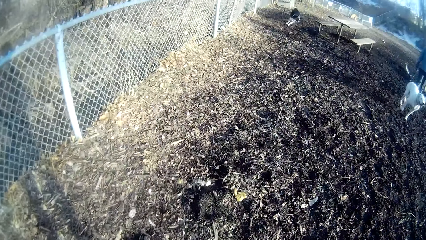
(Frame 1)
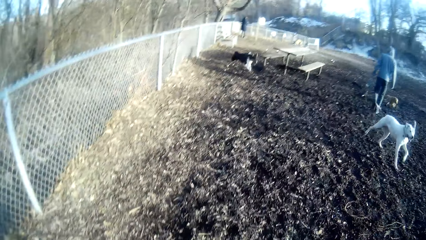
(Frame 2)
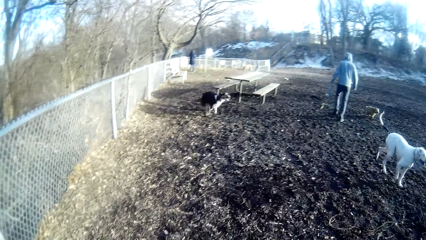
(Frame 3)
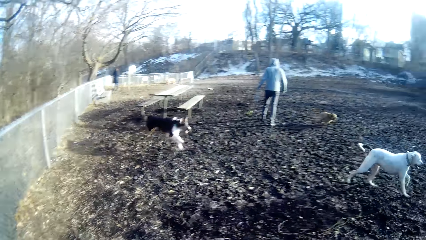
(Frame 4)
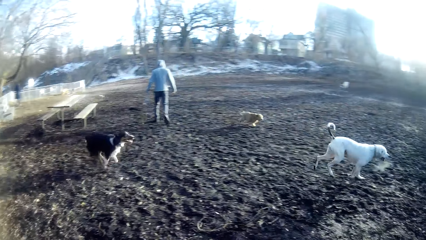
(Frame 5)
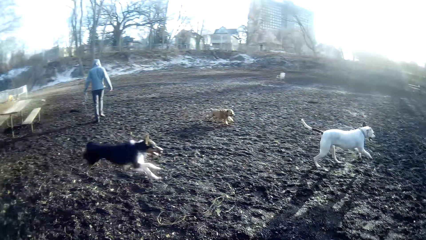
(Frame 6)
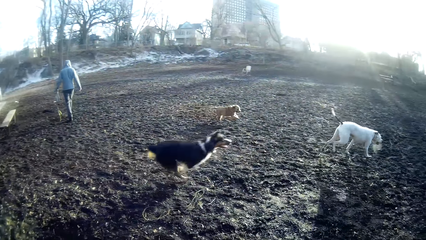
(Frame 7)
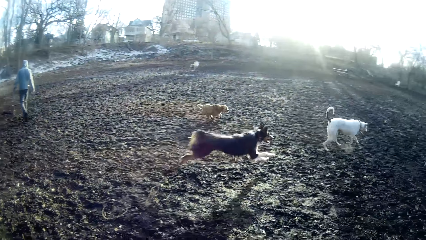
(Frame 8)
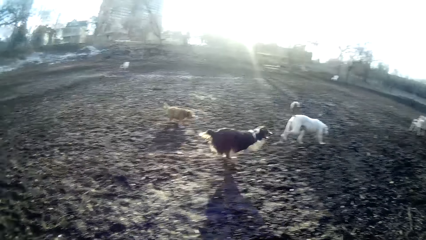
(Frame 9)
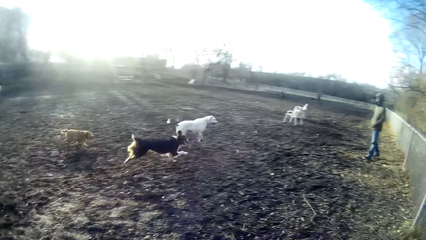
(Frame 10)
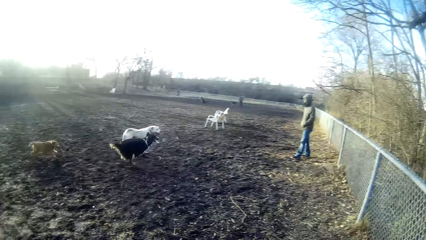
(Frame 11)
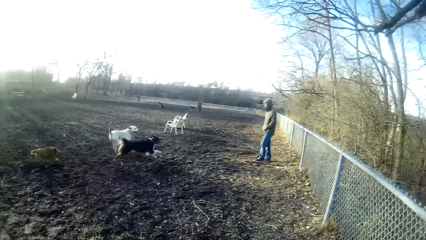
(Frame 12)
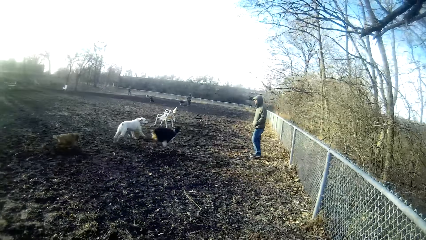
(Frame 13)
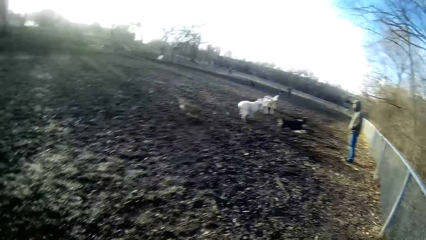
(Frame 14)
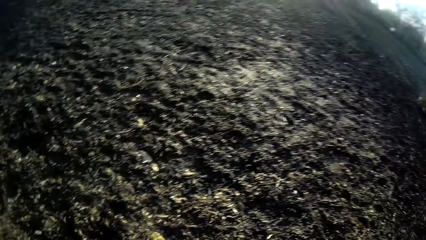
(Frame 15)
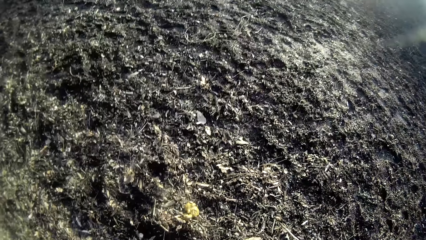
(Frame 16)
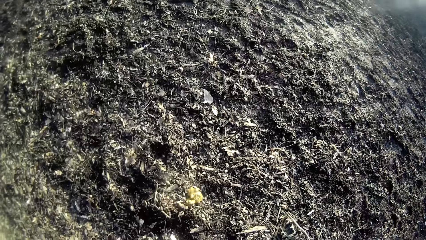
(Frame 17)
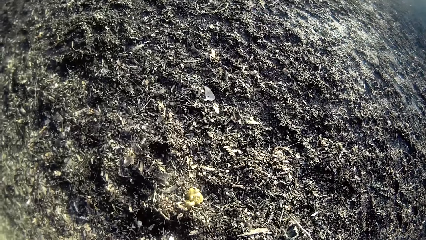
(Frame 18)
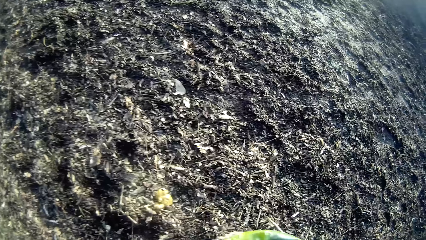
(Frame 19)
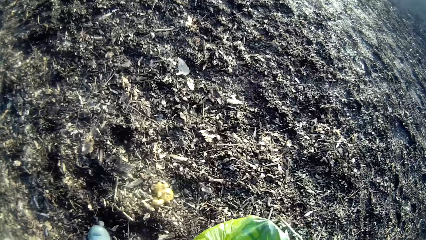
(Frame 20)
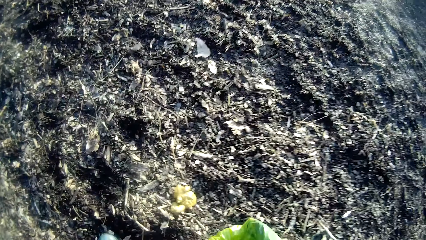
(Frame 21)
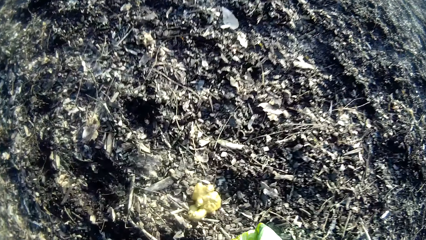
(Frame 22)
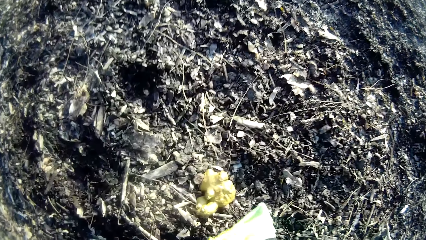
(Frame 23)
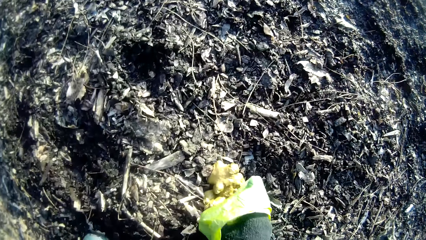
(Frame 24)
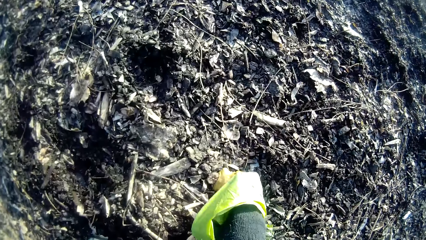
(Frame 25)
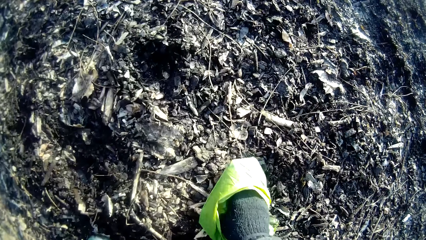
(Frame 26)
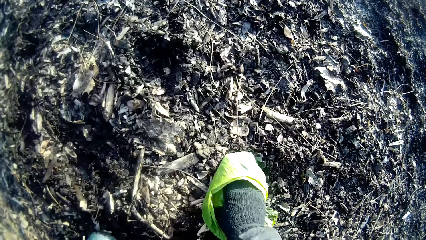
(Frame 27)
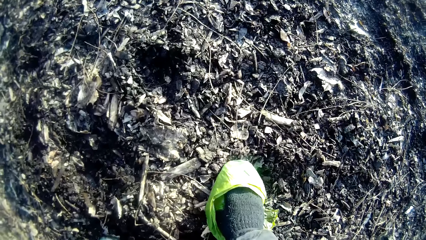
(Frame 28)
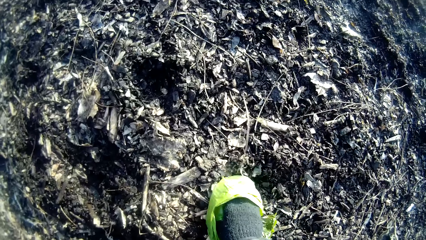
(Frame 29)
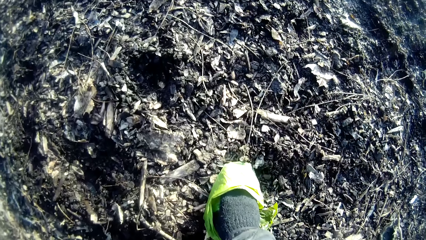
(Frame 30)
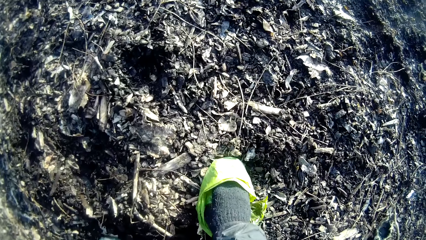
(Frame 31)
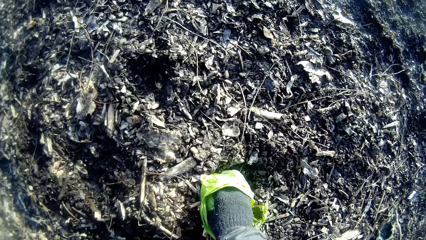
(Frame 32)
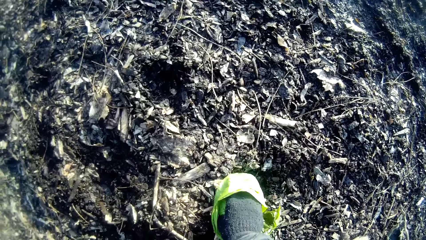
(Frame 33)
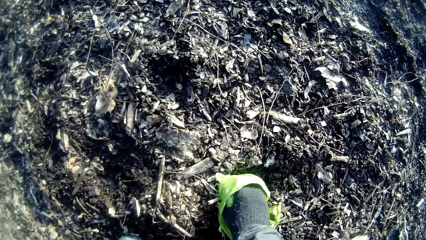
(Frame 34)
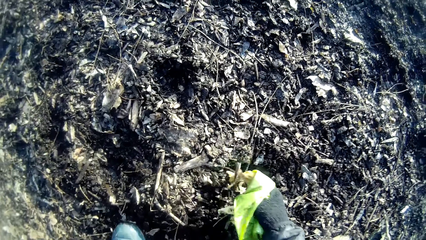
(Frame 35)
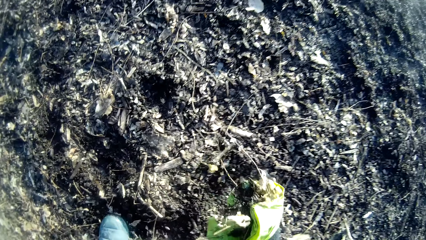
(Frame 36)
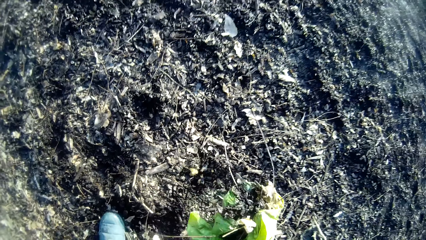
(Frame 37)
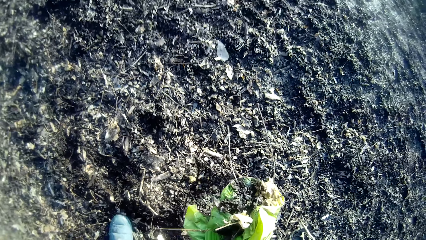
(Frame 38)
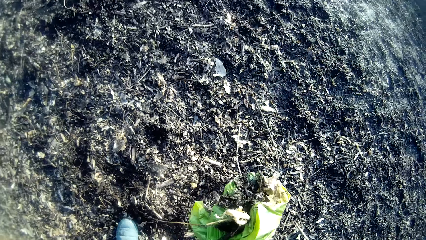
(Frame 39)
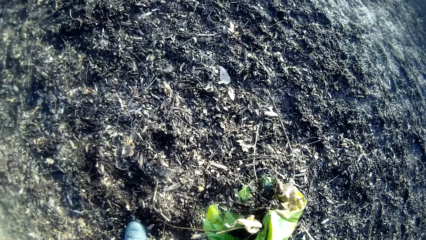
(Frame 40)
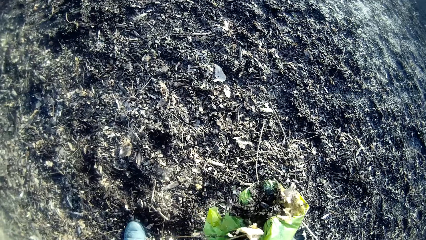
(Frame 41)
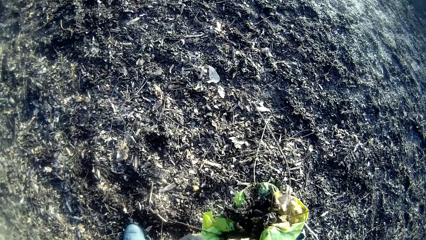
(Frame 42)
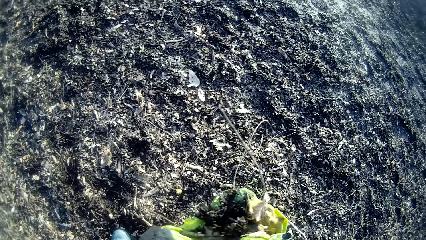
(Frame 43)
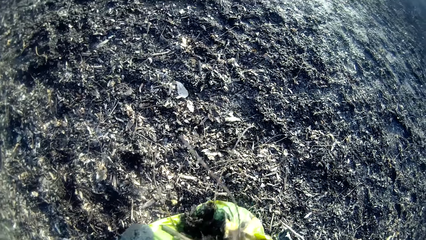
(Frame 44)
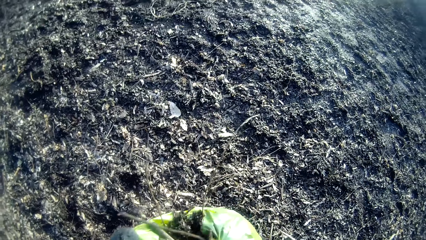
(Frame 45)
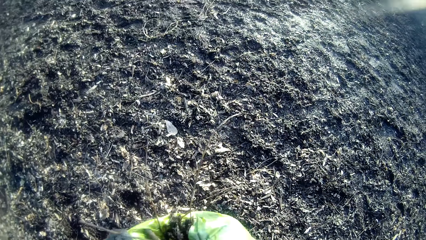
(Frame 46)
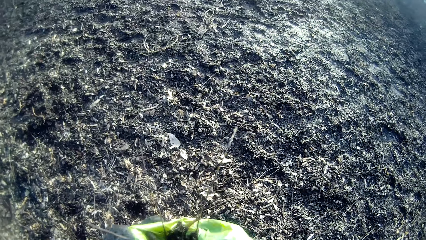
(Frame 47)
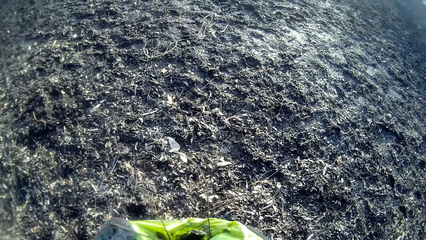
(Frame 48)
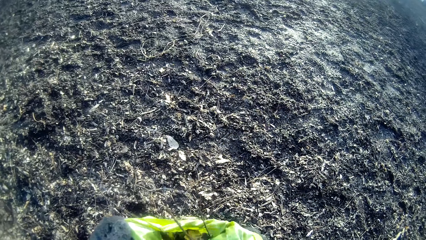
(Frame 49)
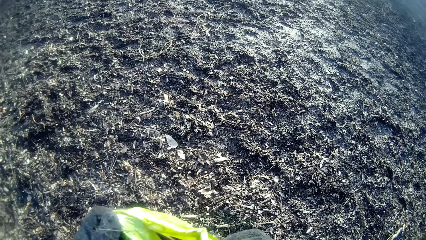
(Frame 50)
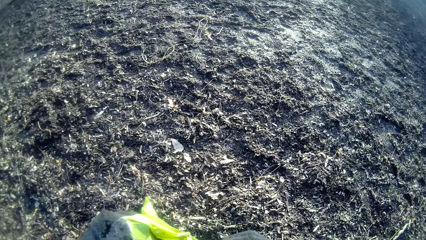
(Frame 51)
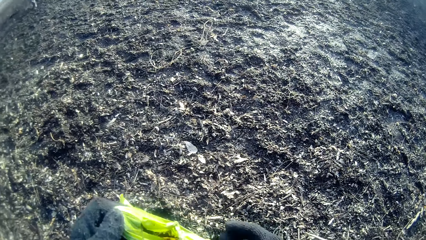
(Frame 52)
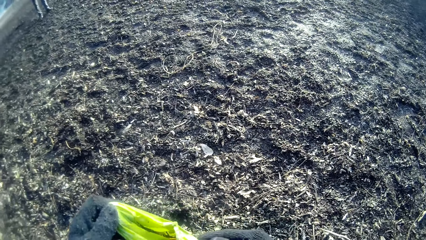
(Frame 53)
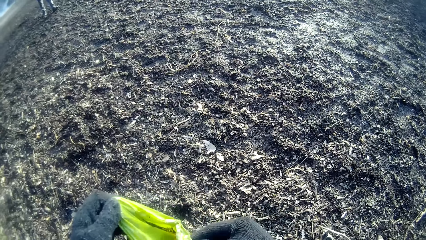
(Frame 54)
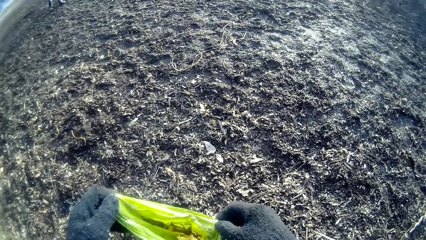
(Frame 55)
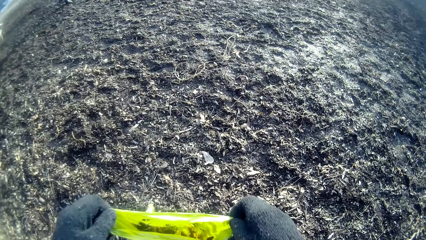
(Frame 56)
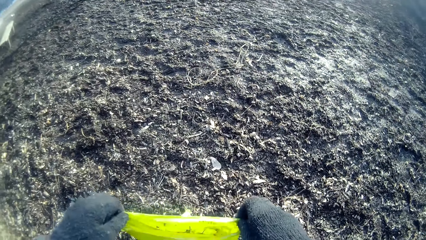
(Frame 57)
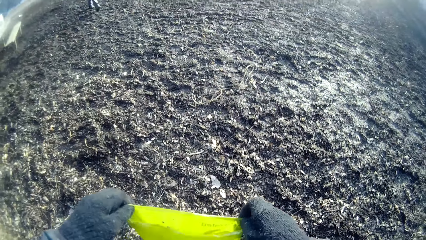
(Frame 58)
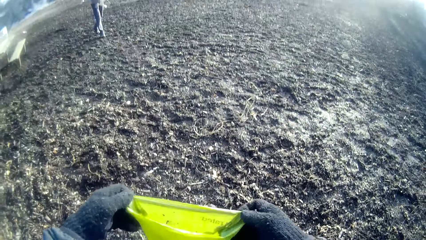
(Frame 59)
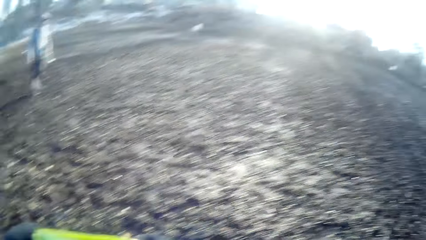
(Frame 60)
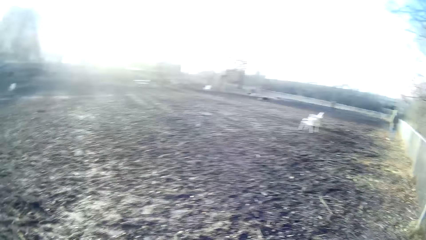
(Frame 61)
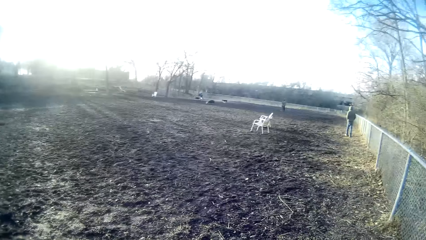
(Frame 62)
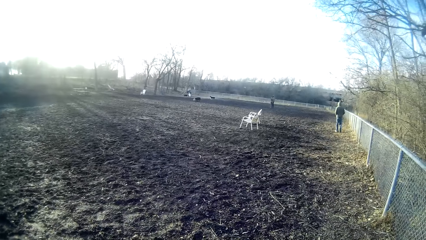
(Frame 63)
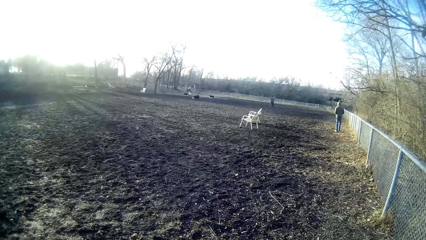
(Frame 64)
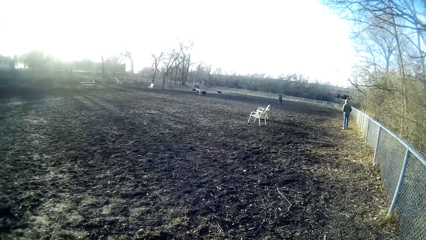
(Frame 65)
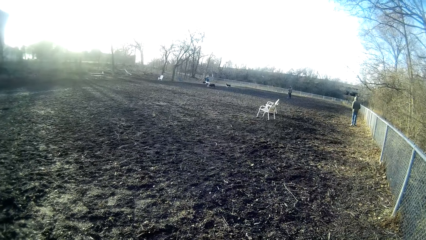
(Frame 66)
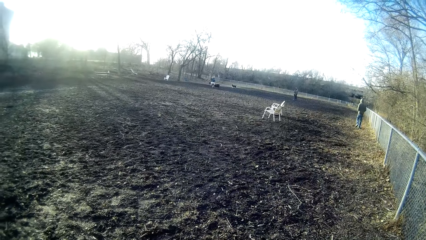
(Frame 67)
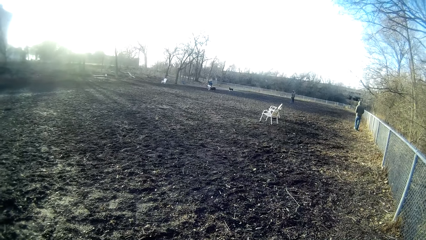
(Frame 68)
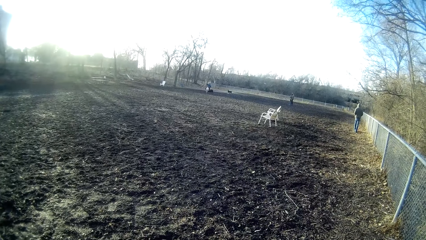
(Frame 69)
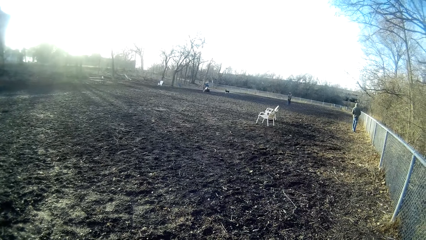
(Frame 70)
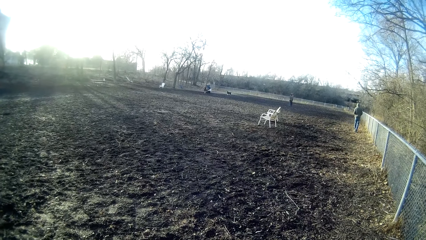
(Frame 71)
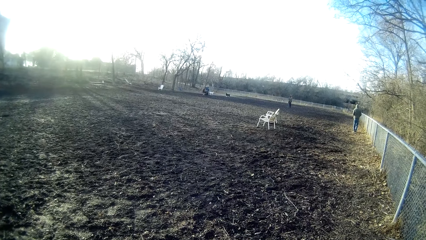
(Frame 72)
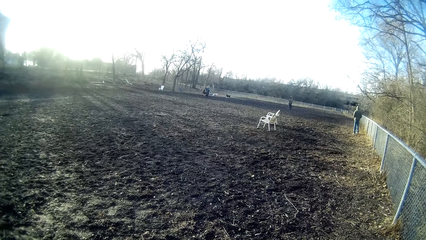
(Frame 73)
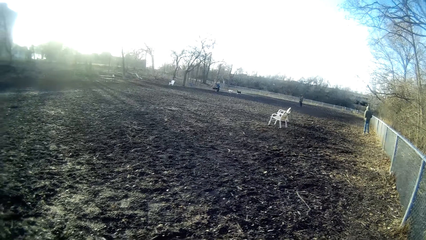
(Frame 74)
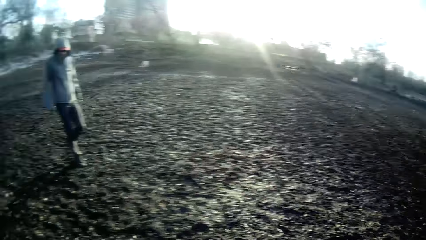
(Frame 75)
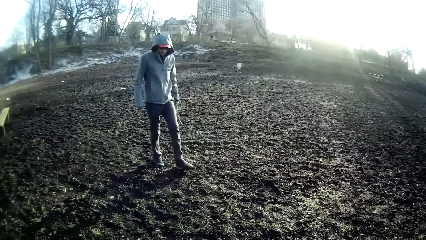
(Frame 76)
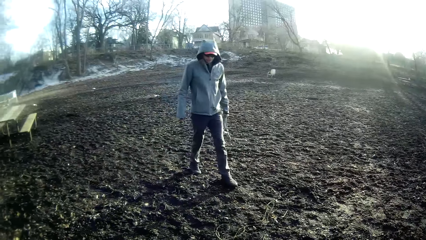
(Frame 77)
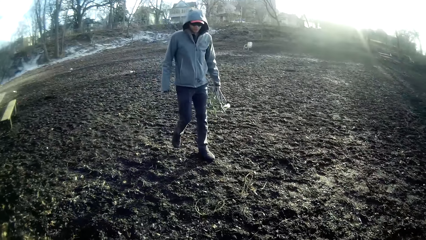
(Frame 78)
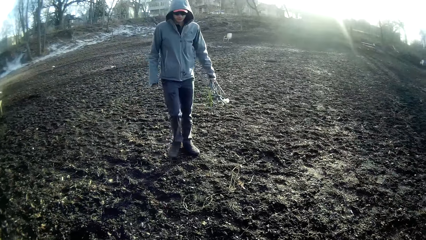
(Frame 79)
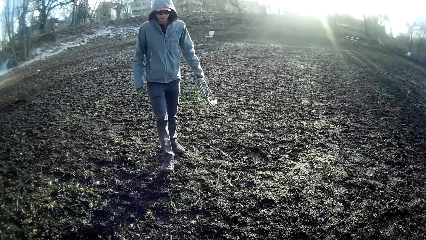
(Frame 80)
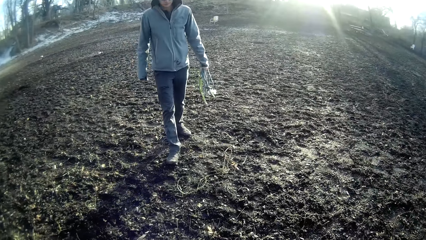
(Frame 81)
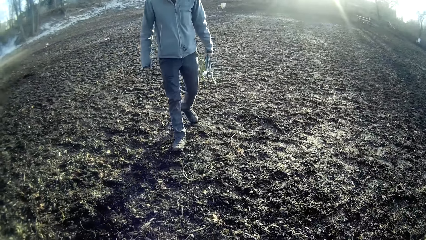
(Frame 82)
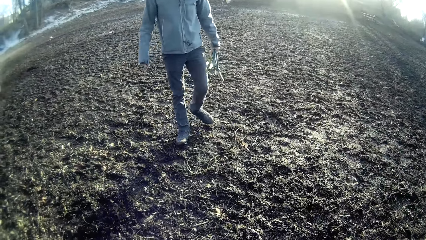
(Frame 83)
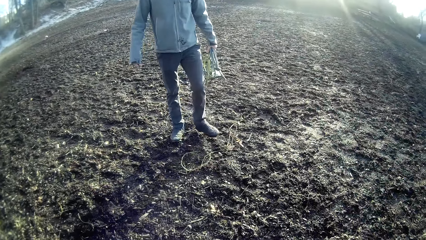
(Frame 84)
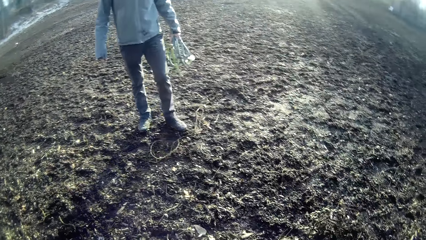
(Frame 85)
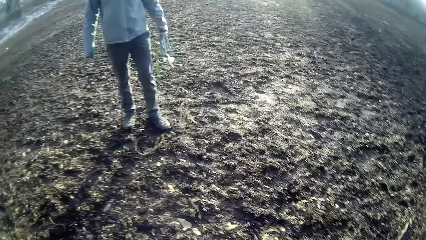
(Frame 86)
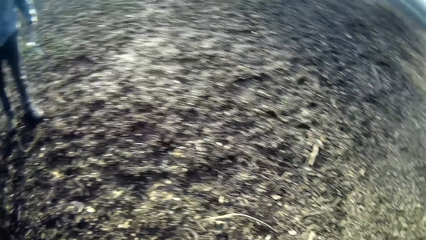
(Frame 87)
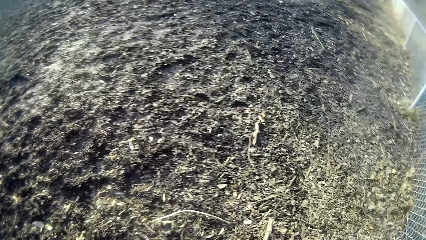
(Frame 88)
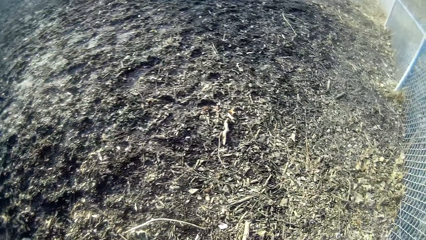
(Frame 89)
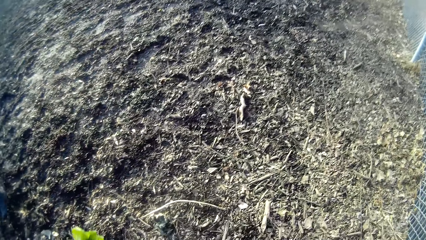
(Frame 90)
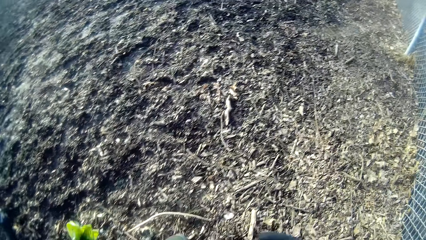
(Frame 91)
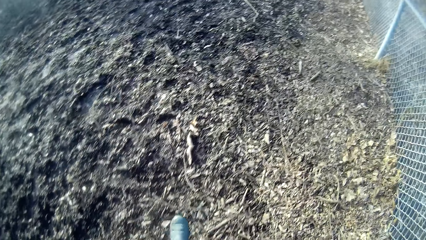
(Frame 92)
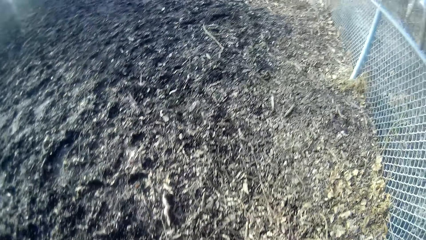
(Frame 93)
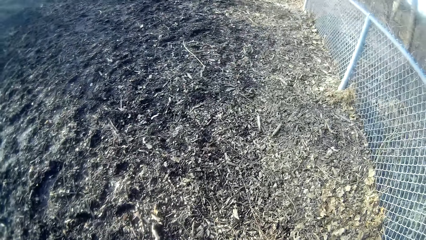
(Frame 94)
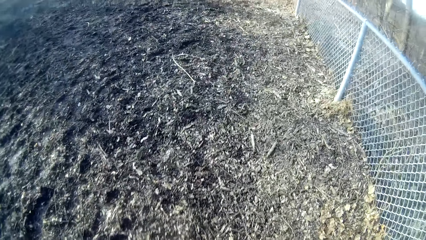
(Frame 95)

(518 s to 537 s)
The camera wearer looks at the dogs. He picks feces from the ground with the nylon in his right hand. He adjusts the feces in the nylon with both hands. He looks around. He talks to a man.
